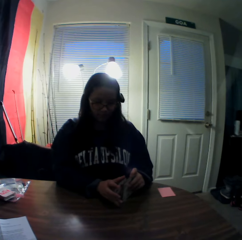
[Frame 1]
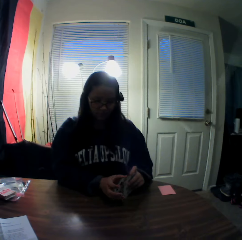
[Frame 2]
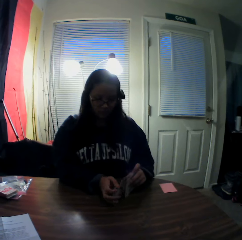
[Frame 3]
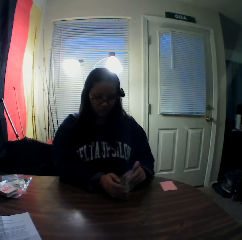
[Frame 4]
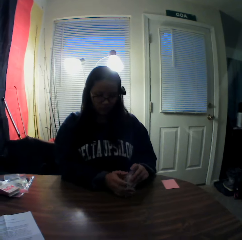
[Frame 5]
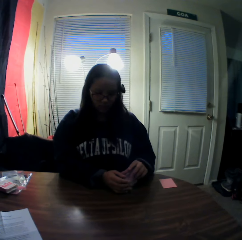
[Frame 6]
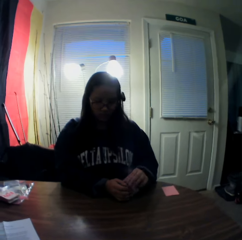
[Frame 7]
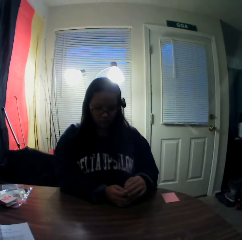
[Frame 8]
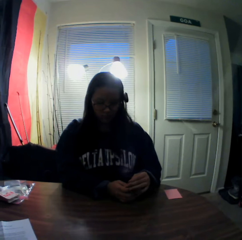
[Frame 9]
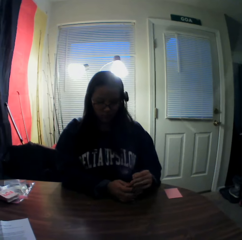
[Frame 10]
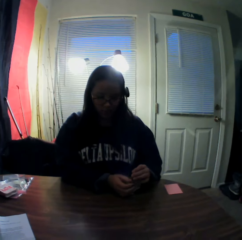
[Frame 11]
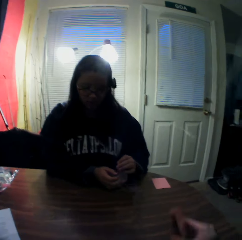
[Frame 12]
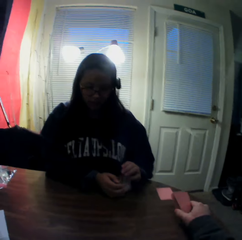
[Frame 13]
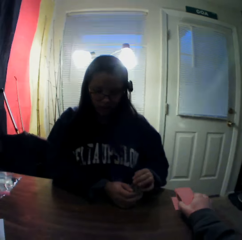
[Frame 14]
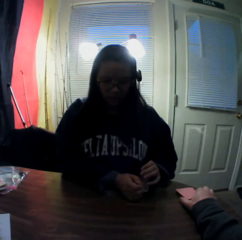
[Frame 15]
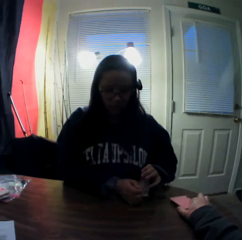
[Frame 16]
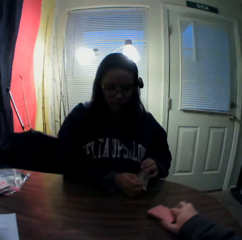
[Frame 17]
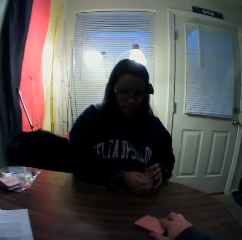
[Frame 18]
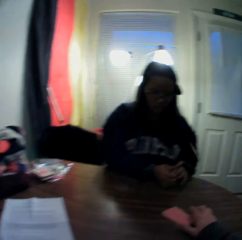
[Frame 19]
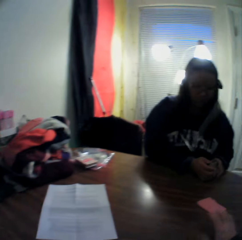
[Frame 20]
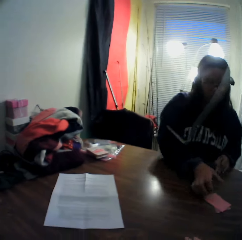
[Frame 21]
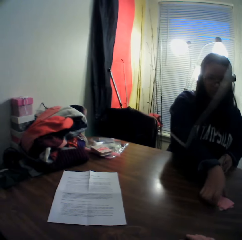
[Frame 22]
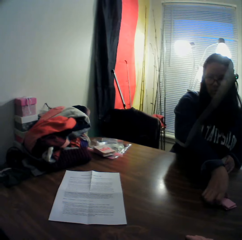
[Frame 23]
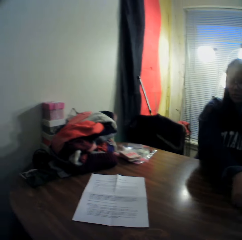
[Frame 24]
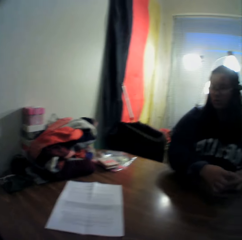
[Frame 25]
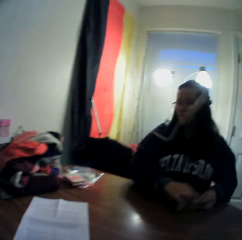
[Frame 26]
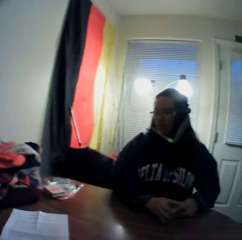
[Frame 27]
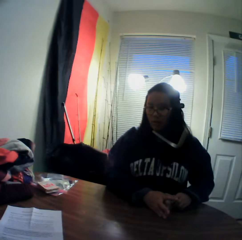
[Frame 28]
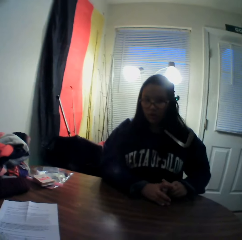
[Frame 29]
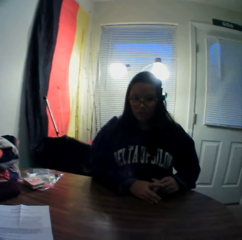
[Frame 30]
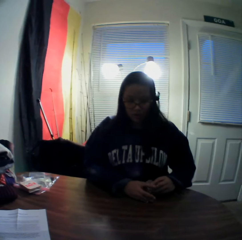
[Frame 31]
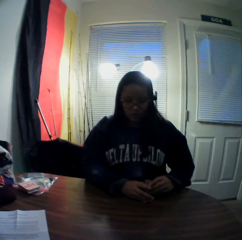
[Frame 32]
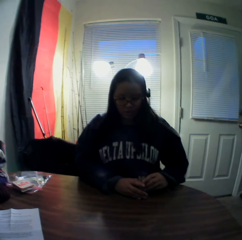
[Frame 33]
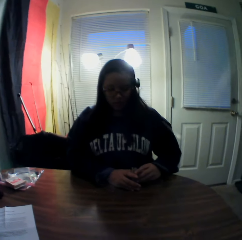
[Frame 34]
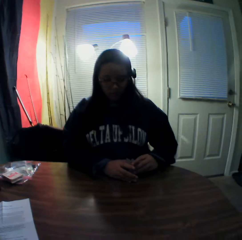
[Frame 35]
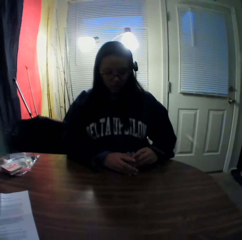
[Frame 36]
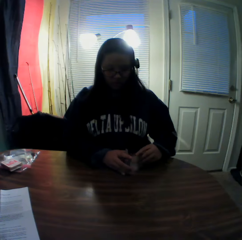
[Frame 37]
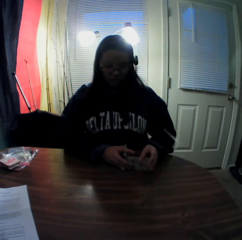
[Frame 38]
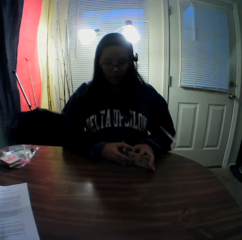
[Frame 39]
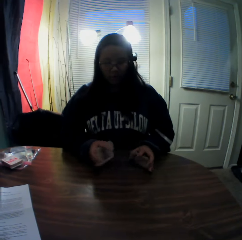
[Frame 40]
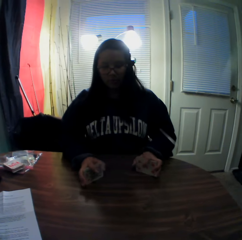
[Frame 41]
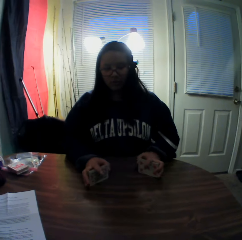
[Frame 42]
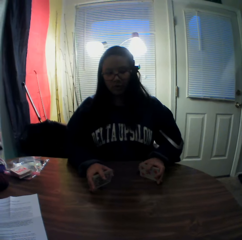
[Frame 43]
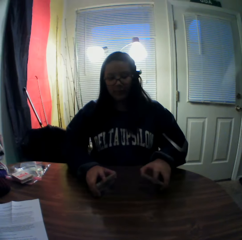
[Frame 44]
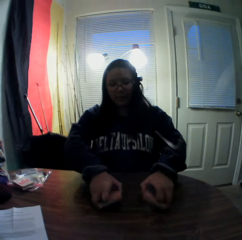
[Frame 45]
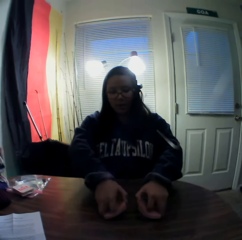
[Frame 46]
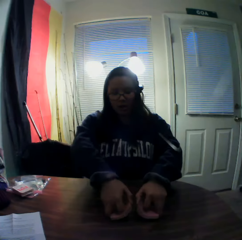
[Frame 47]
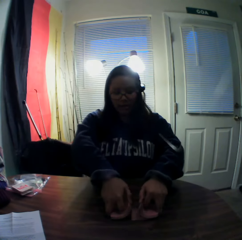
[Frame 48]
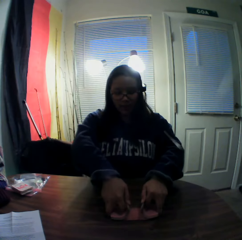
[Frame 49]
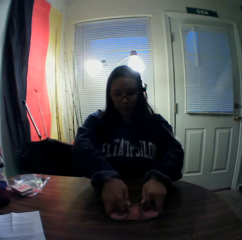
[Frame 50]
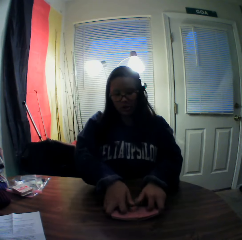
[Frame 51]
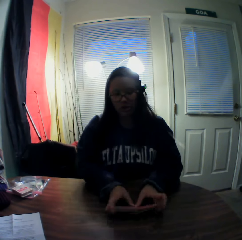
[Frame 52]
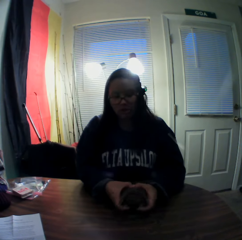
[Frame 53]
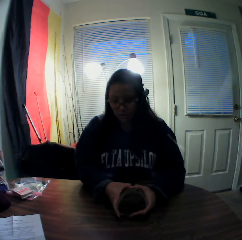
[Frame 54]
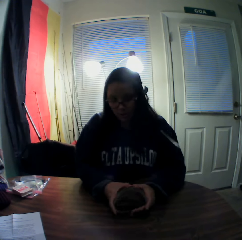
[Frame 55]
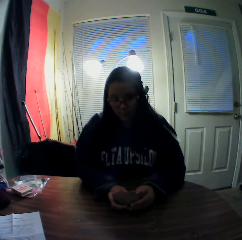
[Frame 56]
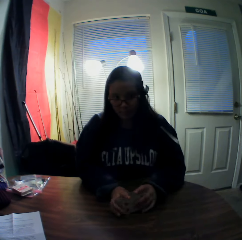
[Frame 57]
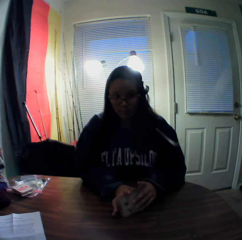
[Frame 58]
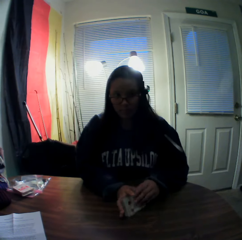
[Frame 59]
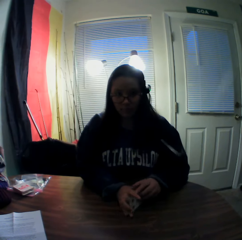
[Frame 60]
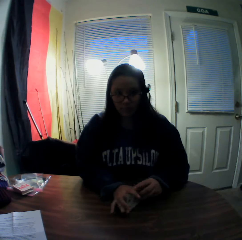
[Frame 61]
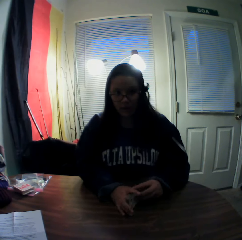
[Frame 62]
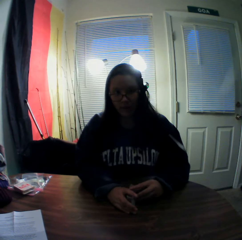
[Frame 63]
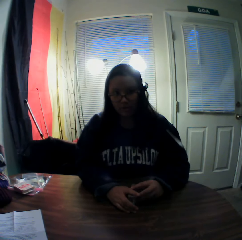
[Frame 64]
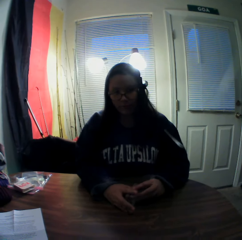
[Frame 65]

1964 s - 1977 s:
The camera wearer packs the stack of cards on the table with his right hand. A woman moves the playing cards with her hand. The camera wearer packs the stack of cards on the table with his right hand again. He slides the playing cards on the table. He places the cards onto the table. The woman packs the stack of cards on the table with her right hand. The woman picks playing cards from the table. The woman divides the stack of cards into two. The woman picks some playing cards from the deck. The woman shuffles the cards on the table with both hands.

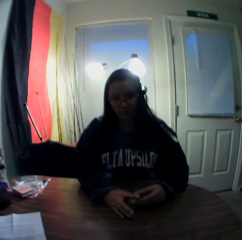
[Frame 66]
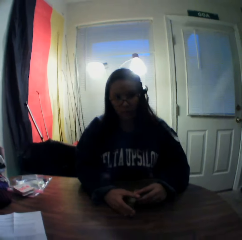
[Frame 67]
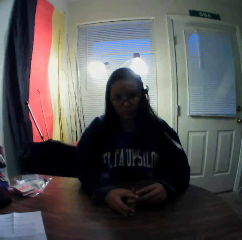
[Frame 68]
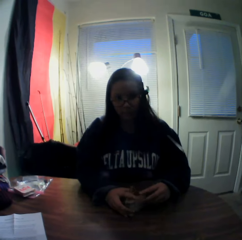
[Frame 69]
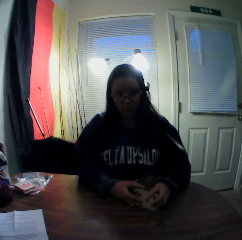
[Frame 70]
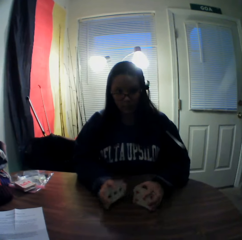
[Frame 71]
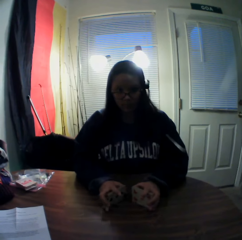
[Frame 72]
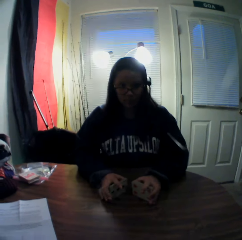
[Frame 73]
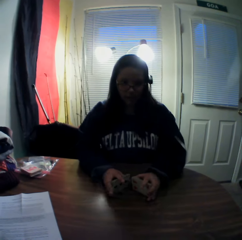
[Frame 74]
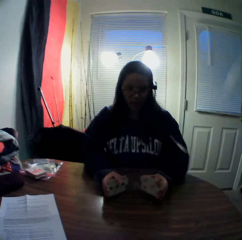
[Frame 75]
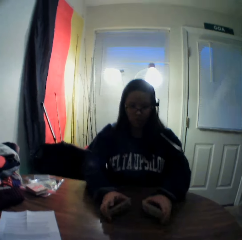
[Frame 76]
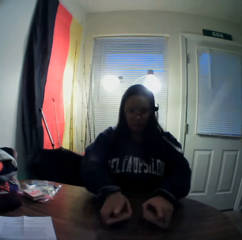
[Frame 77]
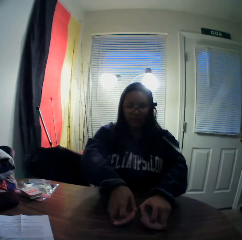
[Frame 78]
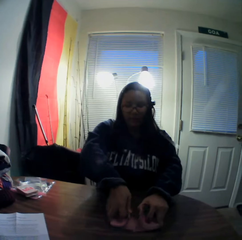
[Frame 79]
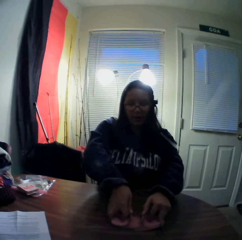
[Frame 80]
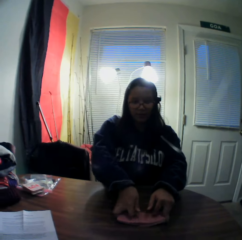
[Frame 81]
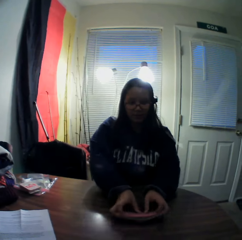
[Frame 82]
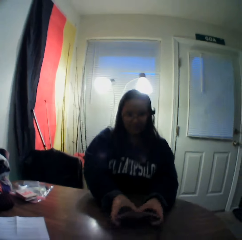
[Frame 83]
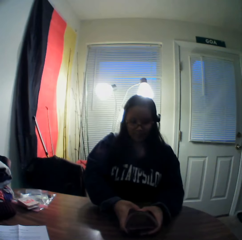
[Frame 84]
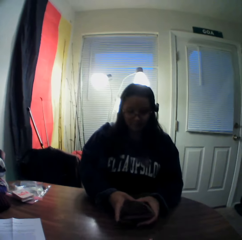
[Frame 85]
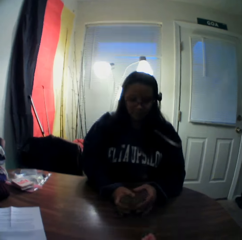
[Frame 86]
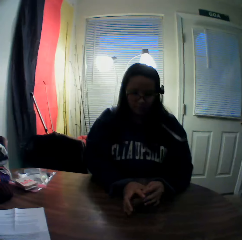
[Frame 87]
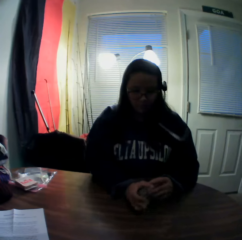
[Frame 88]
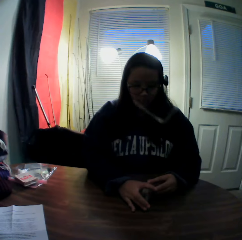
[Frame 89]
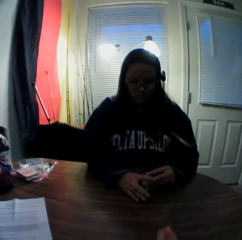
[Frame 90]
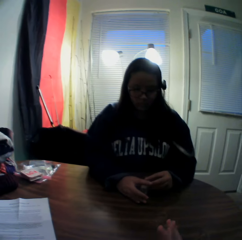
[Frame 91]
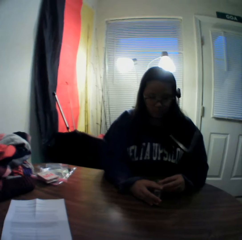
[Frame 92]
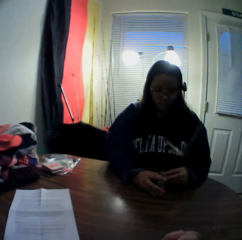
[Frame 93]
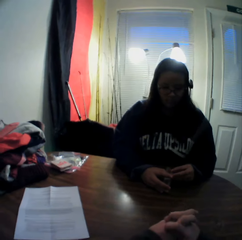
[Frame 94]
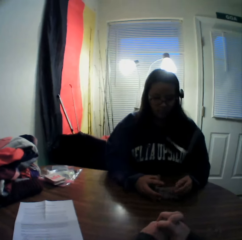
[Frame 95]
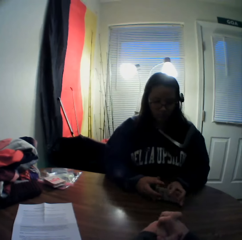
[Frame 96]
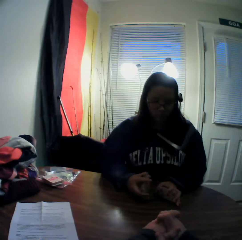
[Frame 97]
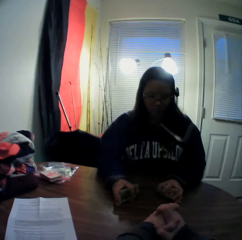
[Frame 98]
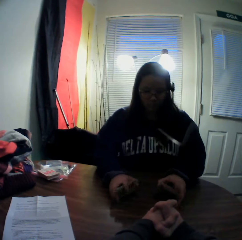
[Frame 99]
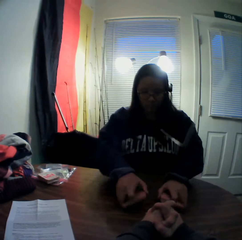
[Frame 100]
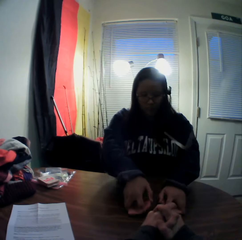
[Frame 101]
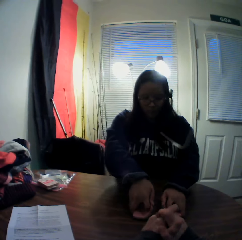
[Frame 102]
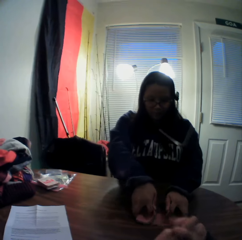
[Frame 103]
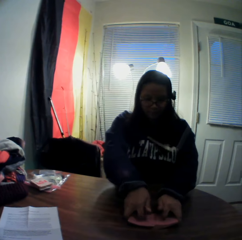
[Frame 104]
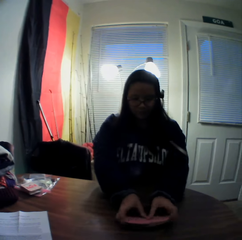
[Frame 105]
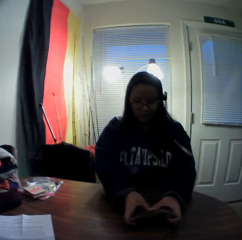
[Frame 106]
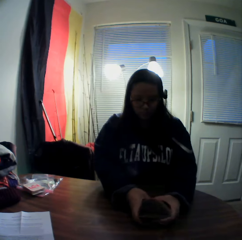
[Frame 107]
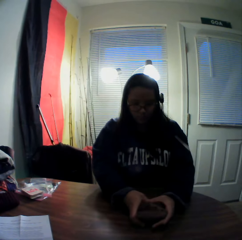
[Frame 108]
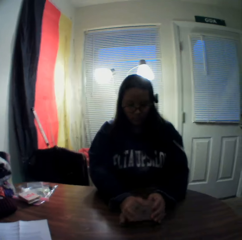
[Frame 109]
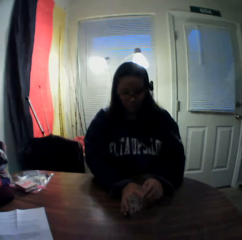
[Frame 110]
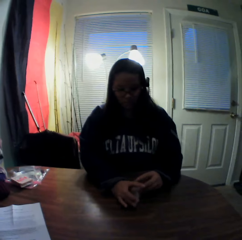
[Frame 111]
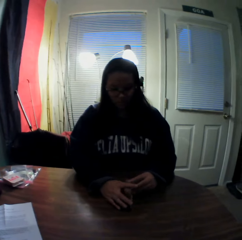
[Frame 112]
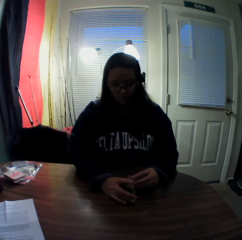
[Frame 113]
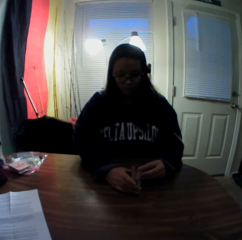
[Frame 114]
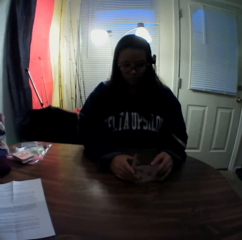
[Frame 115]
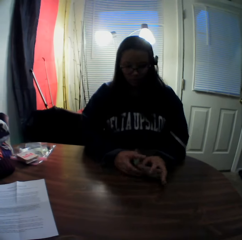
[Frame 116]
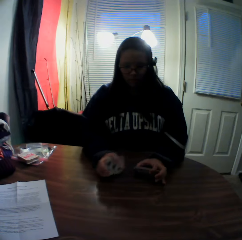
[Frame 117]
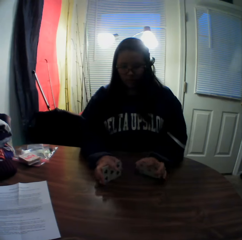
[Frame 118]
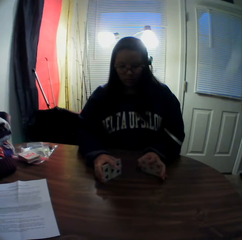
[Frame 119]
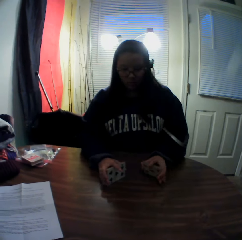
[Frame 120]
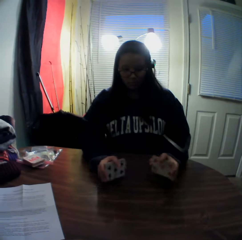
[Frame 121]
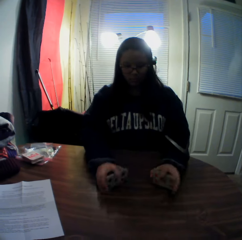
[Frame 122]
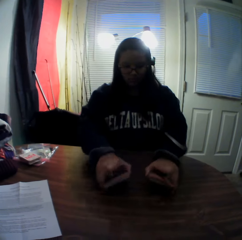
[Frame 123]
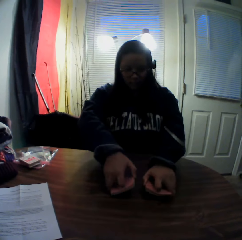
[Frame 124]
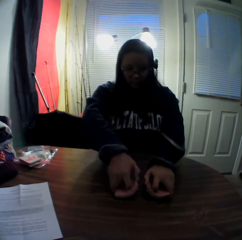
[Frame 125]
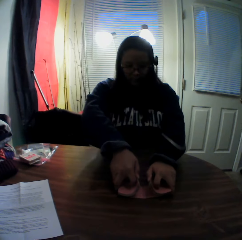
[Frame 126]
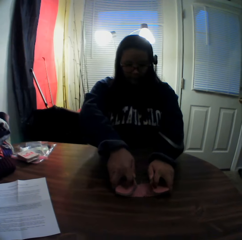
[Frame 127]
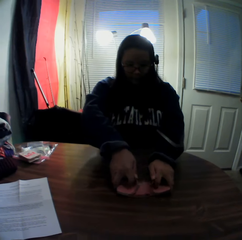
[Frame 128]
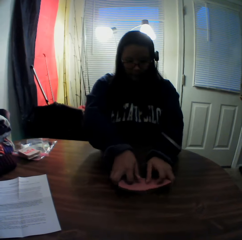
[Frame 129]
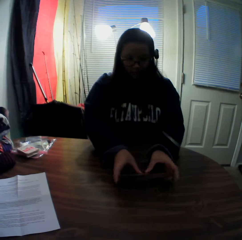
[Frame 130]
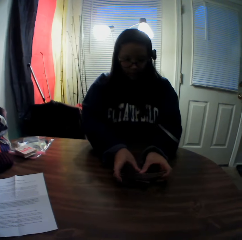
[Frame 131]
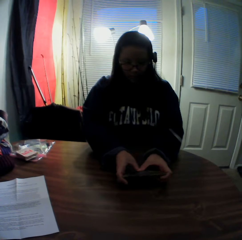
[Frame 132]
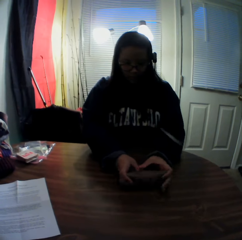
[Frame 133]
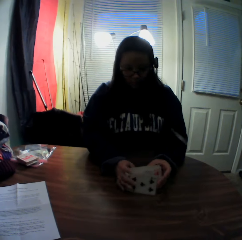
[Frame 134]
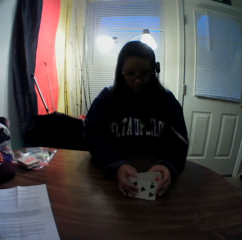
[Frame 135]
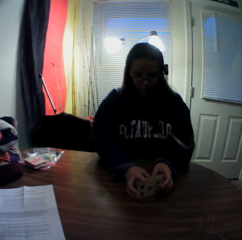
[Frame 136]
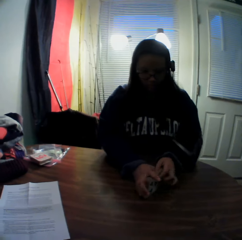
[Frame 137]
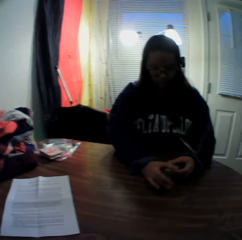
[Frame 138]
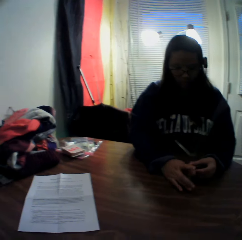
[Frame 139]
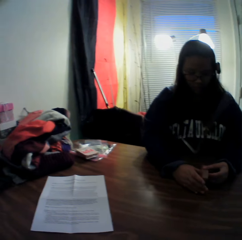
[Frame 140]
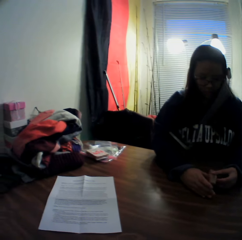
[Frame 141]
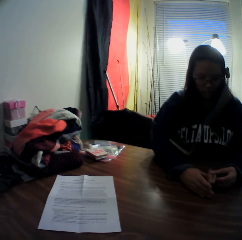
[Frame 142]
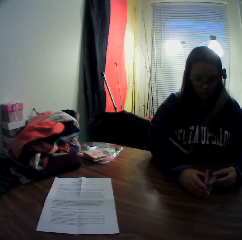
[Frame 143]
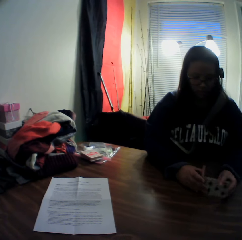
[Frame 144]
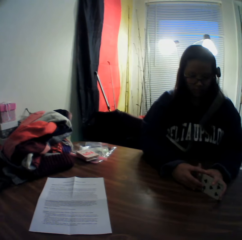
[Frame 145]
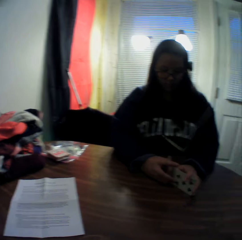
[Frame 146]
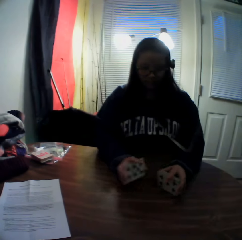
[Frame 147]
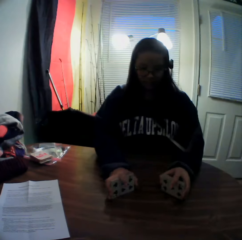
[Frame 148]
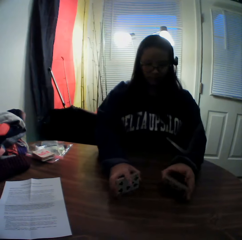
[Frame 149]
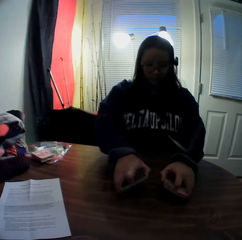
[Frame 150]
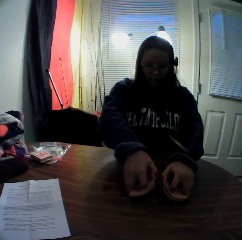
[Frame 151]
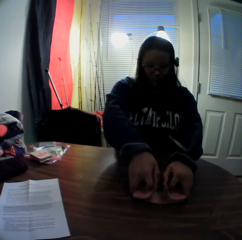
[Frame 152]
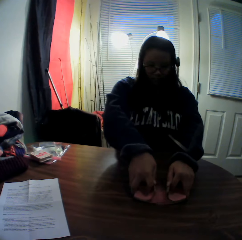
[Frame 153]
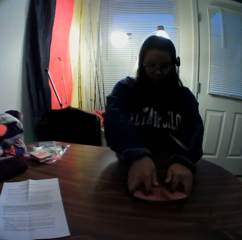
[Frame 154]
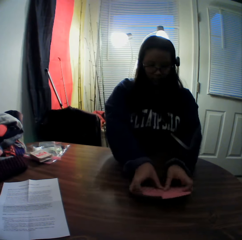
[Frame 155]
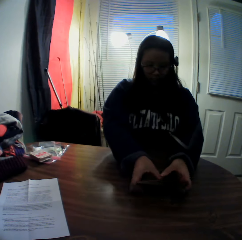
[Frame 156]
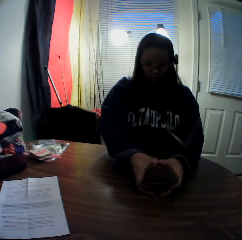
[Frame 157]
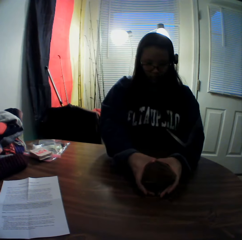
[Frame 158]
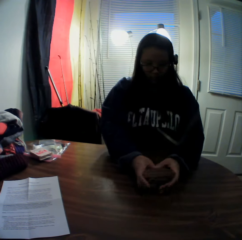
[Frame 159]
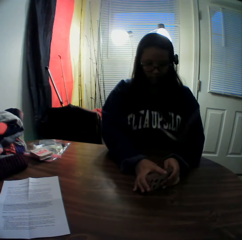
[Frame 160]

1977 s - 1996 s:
A woman picks some playing cards from the deck. The woman shuffles the playing cards. The woman picks some playing cards from the deck. The woman shuffles the playing cards. The woman picks some playing cards from the deck. The woman shuffles the playing cards. The woman picks some playing cards from the deck. The woman shuffles the playing cards.
